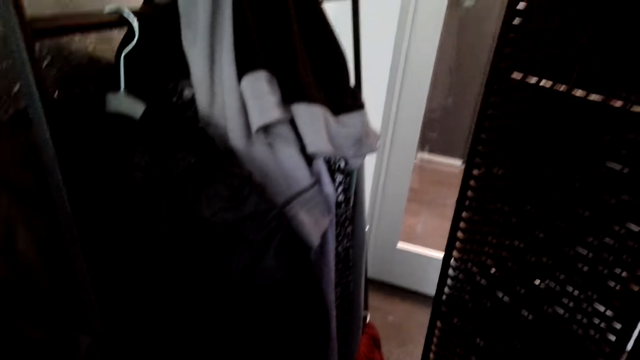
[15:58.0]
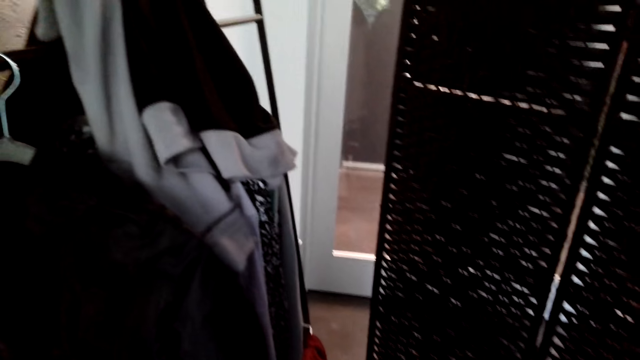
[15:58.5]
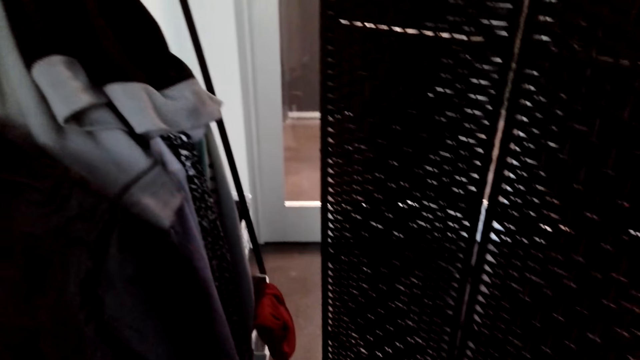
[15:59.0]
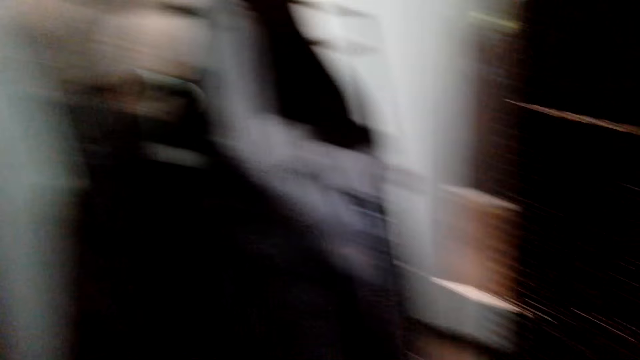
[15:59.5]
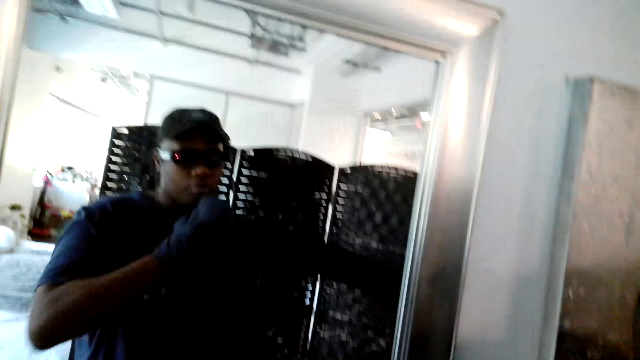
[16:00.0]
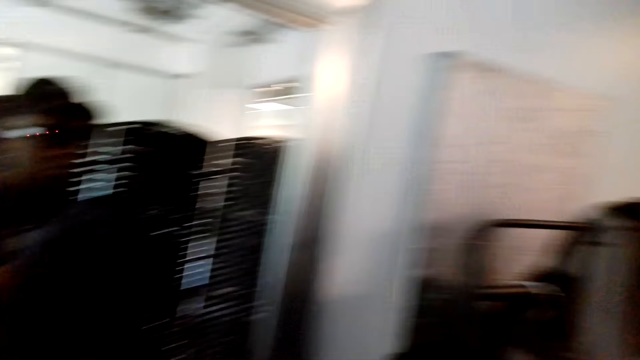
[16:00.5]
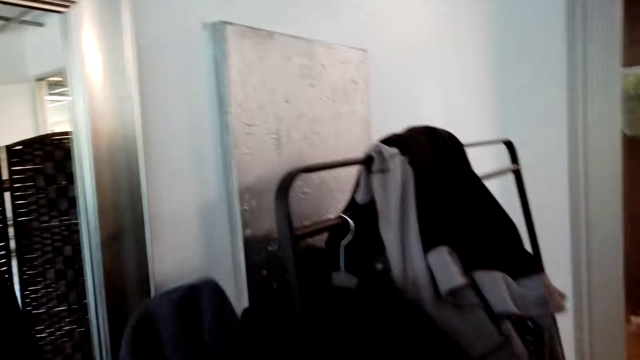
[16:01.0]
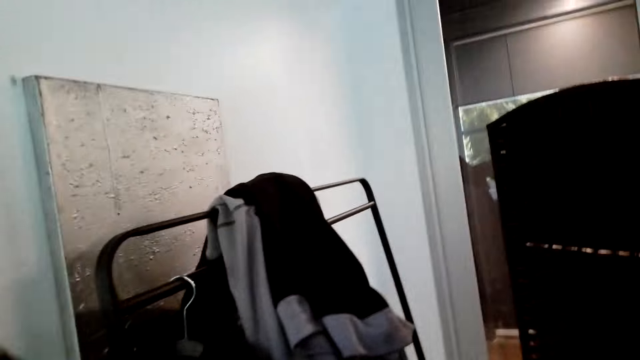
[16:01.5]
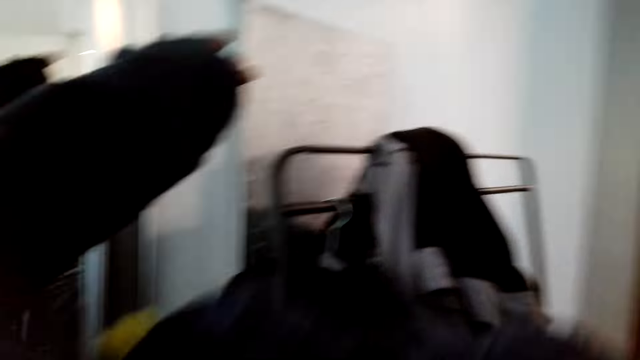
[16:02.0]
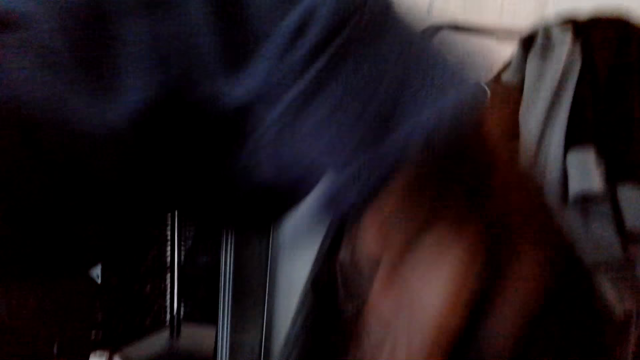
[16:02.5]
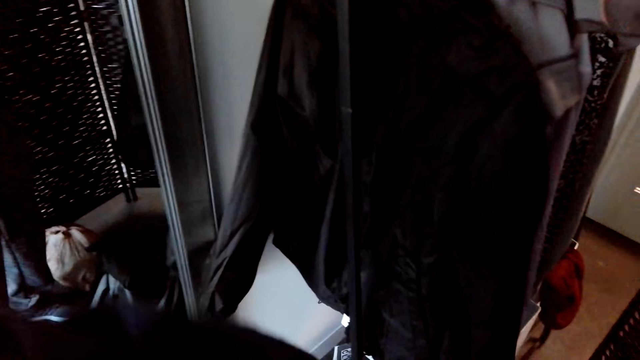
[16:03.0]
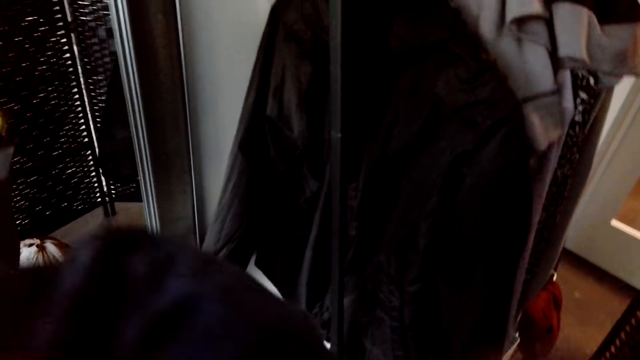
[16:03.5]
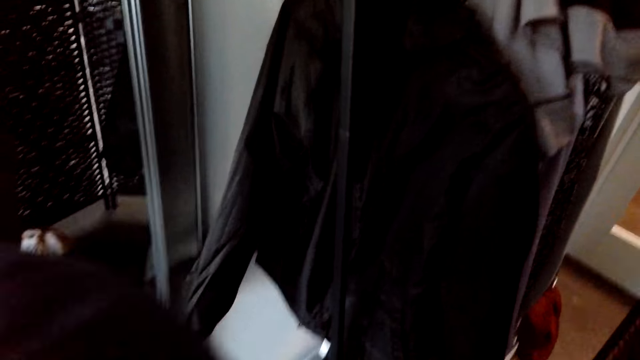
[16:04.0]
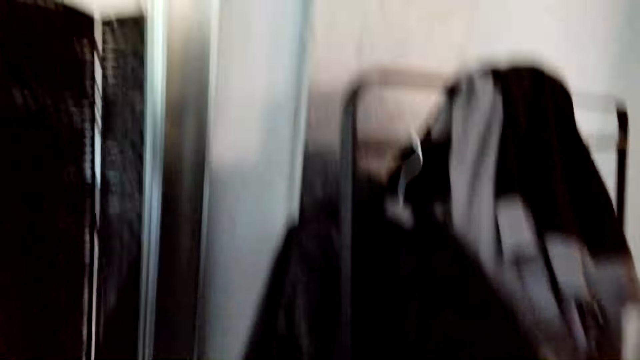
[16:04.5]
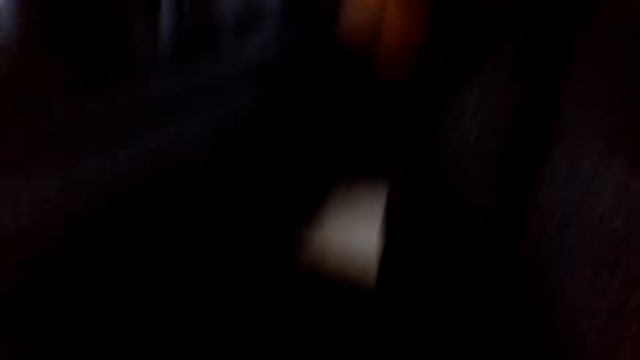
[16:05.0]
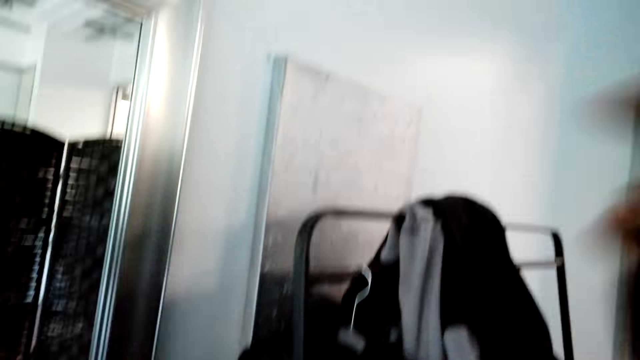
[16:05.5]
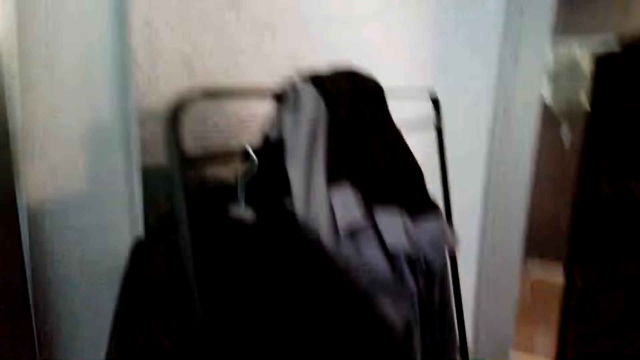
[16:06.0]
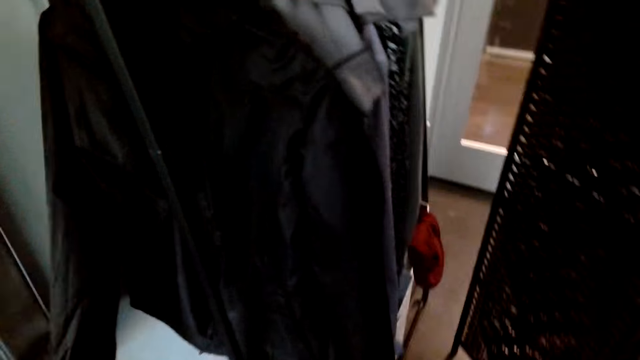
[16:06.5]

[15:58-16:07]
The camera wearer wears a sweater. They stand in front of a mirror.

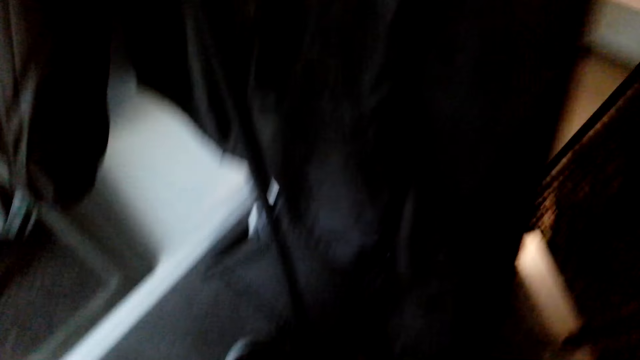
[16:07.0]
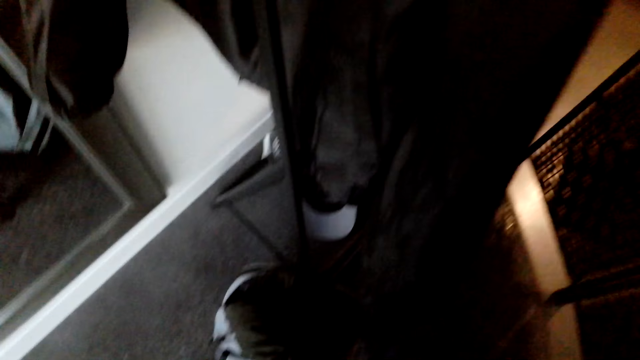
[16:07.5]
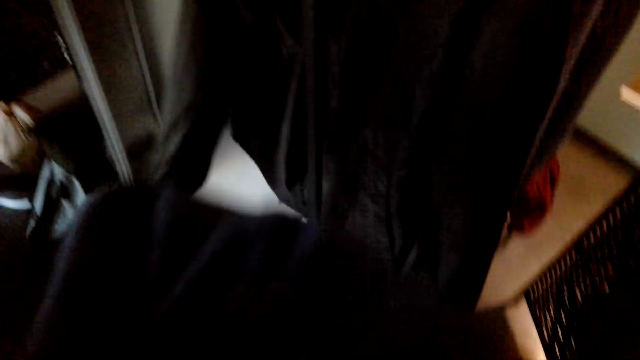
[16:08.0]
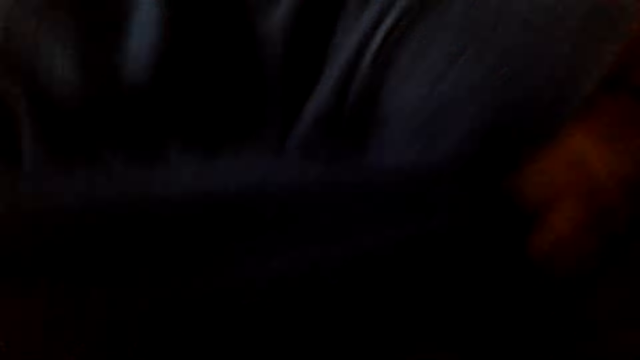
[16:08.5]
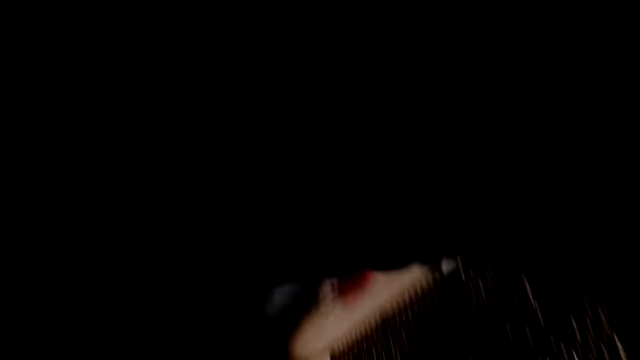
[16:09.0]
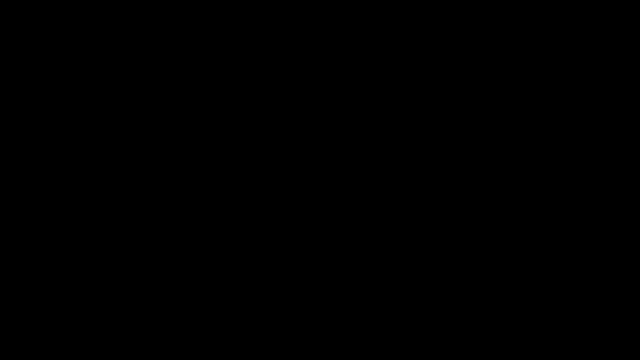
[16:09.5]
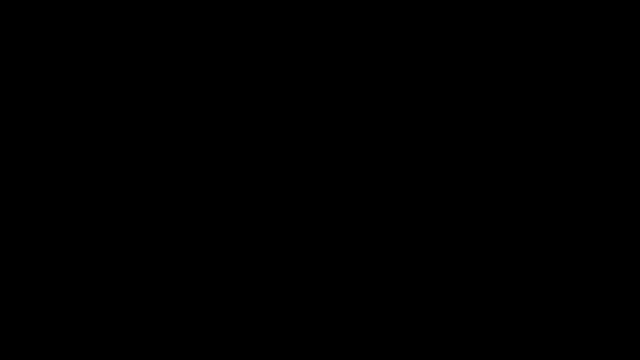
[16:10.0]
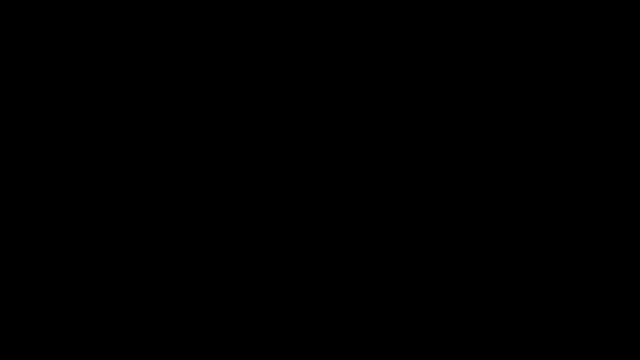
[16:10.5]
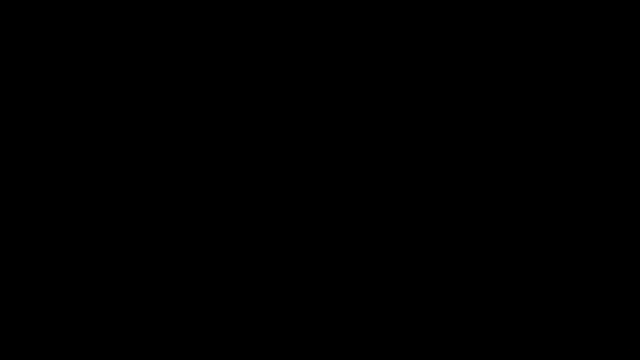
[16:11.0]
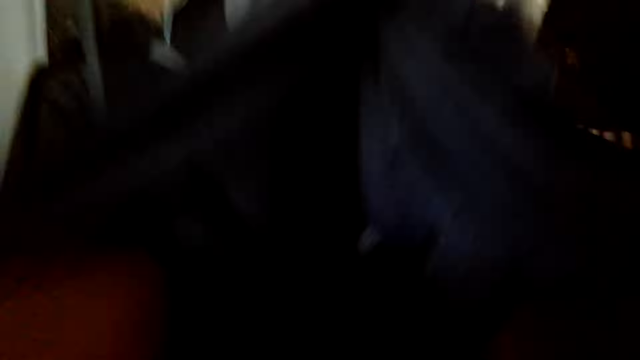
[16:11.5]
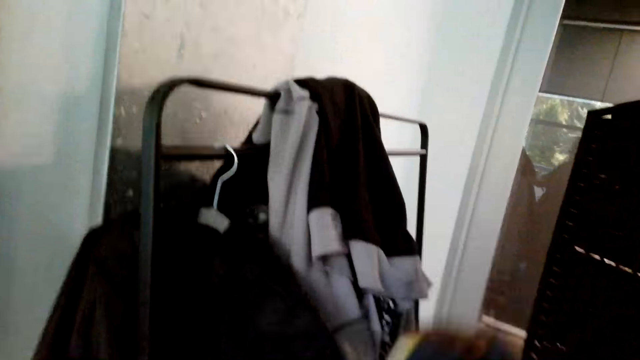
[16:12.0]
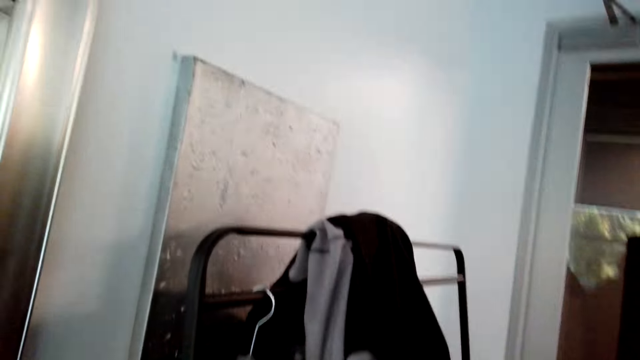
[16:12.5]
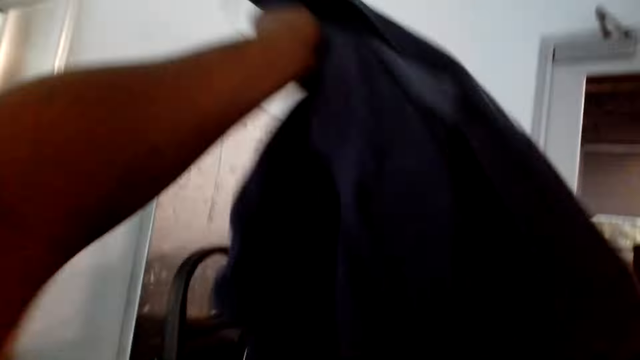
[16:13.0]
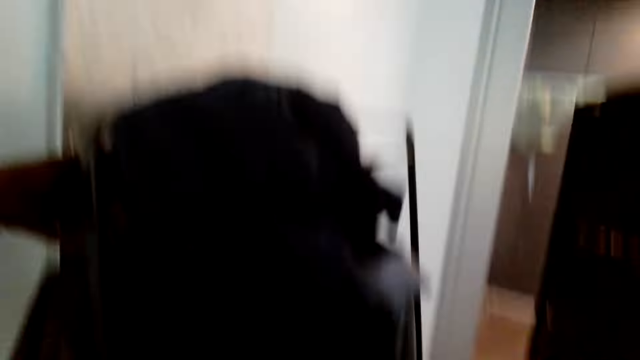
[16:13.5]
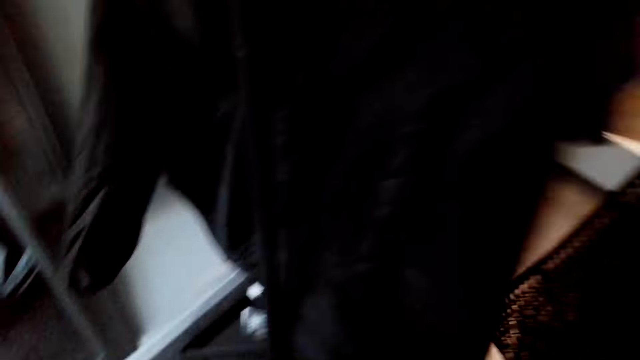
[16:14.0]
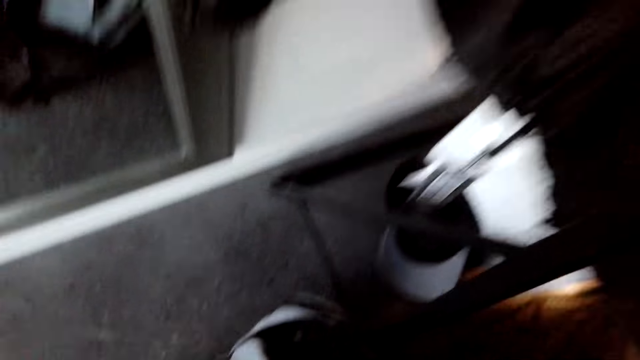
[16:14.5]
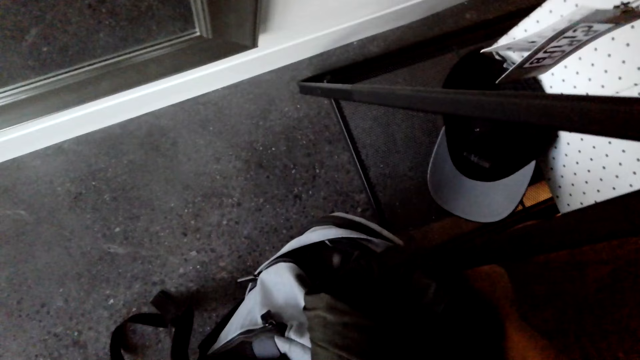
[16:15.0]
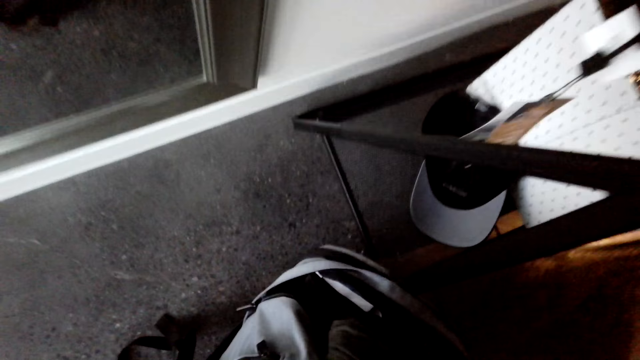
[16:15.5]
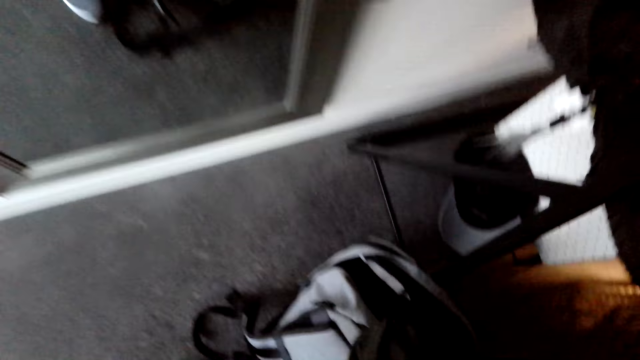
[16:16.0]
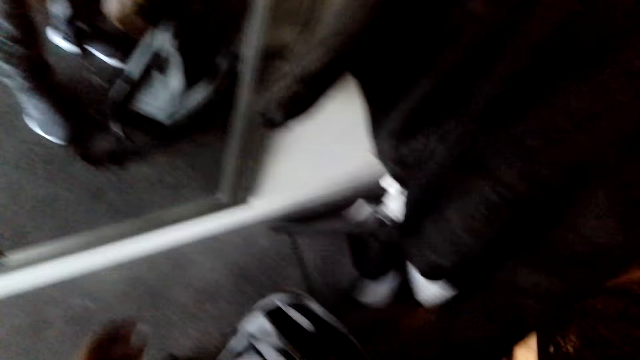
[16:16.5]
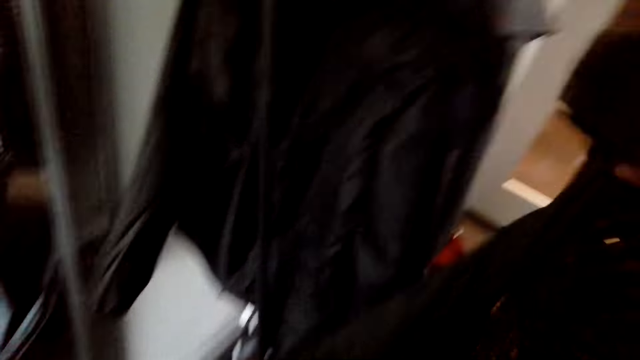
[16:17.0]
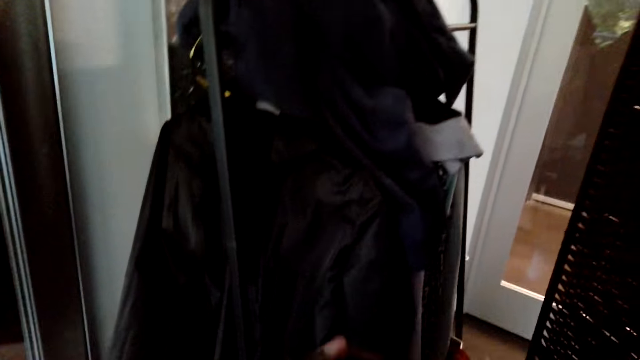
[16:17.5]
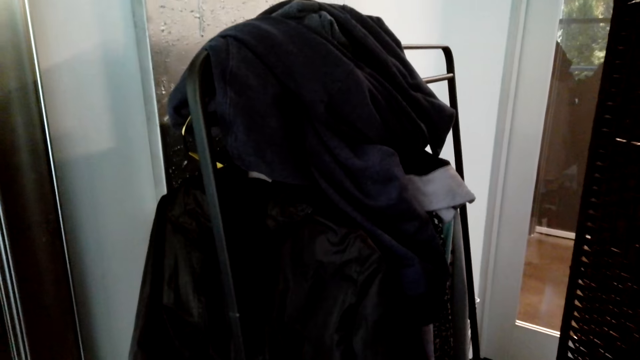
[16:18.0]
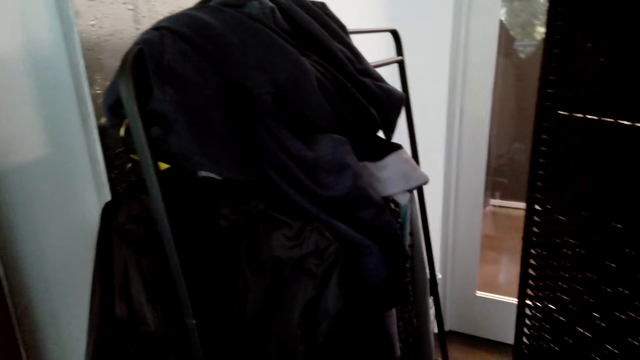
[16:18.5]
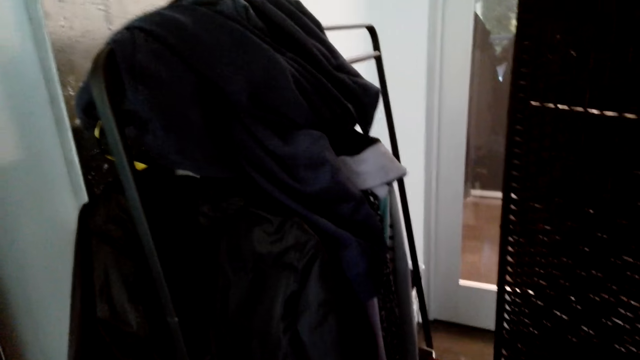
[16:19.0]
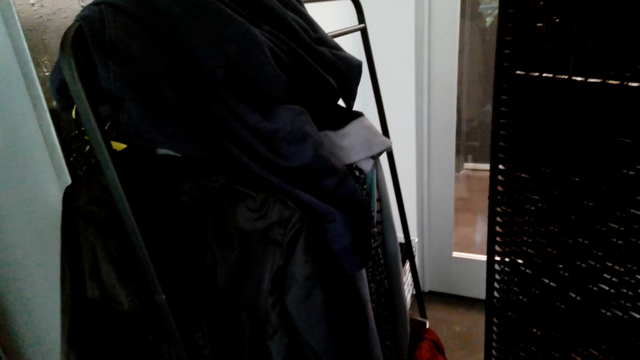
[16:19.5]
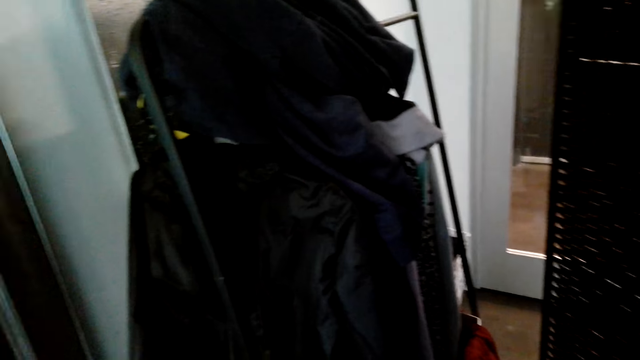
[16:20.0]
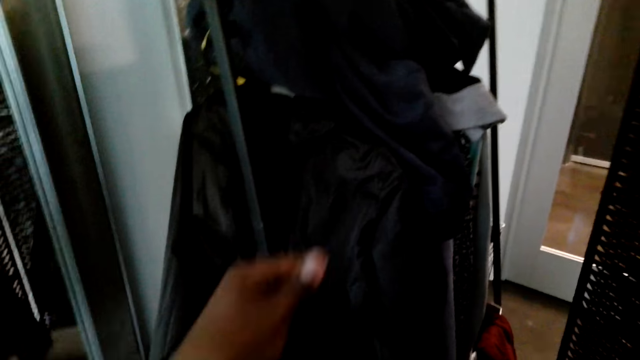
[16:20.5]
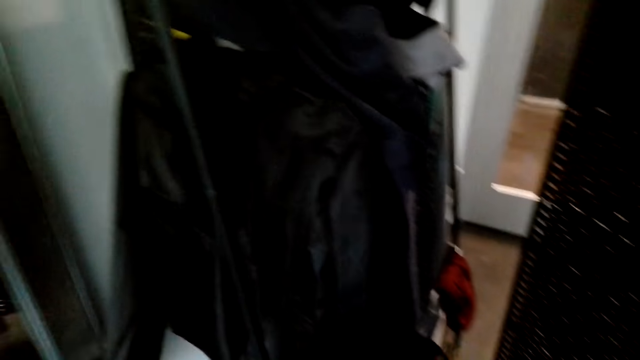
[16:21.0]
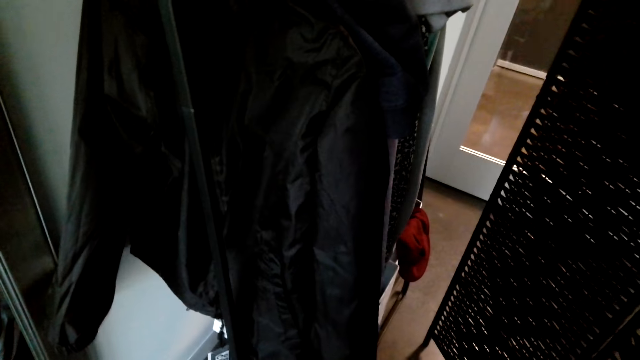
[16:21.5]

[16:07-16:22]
The camera wearer puts the cap on the floor. They wear a sweater. They remove the sweater. They look inside the bag. They pick the sweater from the bag.
